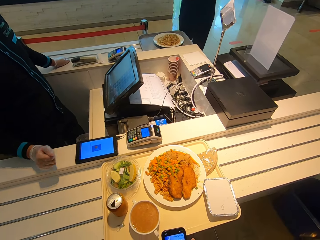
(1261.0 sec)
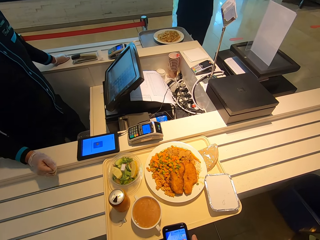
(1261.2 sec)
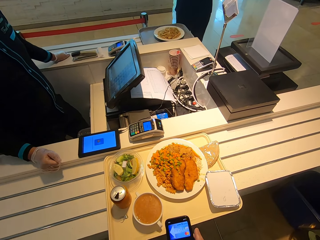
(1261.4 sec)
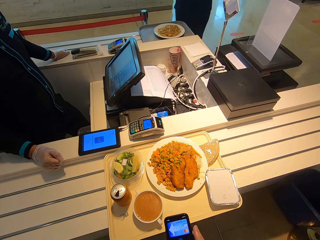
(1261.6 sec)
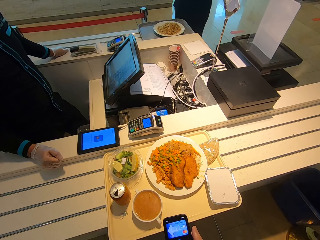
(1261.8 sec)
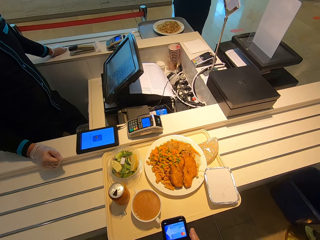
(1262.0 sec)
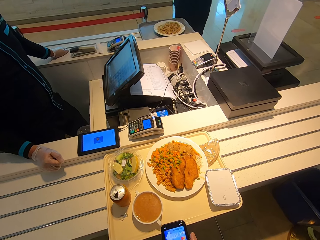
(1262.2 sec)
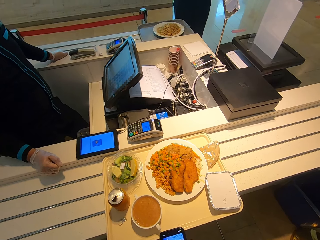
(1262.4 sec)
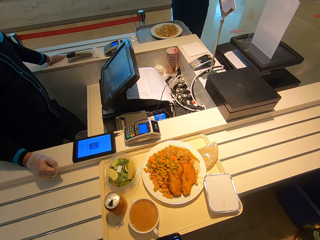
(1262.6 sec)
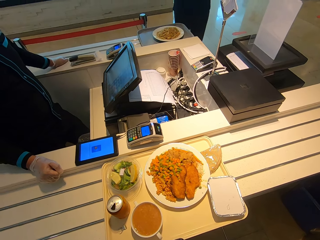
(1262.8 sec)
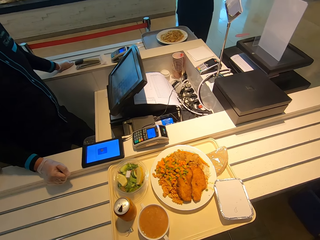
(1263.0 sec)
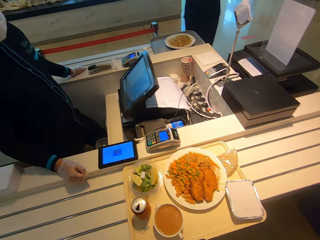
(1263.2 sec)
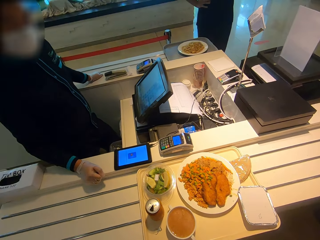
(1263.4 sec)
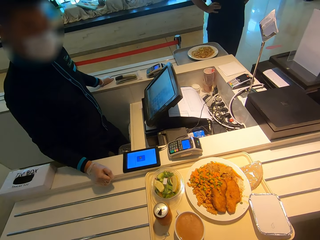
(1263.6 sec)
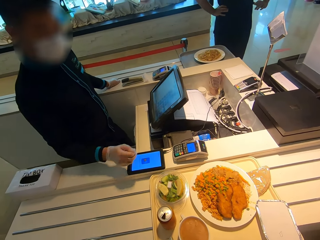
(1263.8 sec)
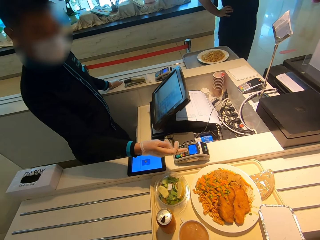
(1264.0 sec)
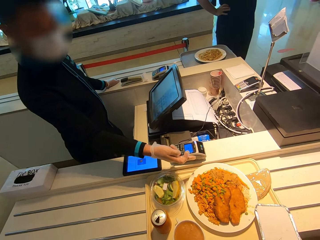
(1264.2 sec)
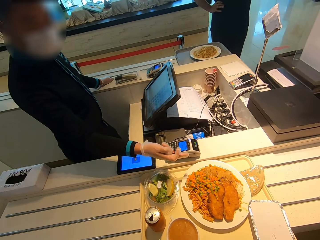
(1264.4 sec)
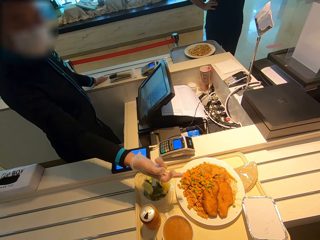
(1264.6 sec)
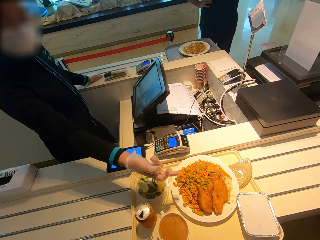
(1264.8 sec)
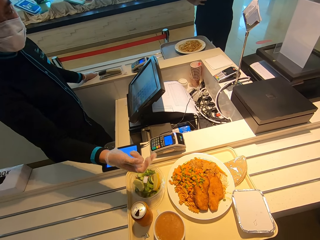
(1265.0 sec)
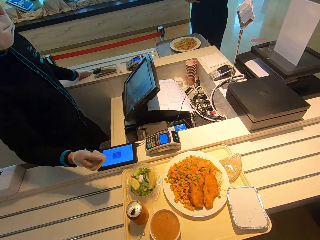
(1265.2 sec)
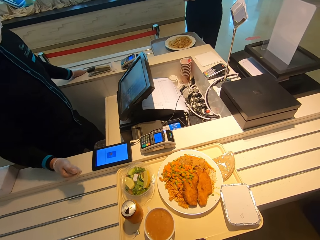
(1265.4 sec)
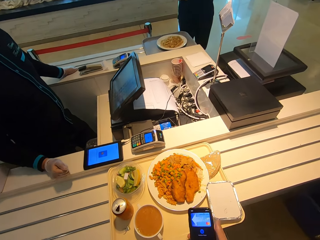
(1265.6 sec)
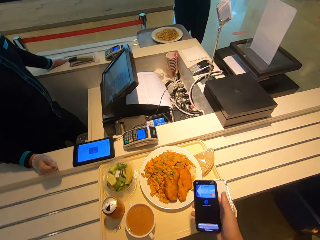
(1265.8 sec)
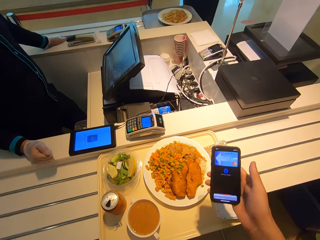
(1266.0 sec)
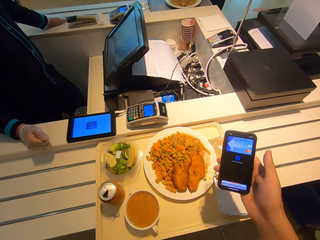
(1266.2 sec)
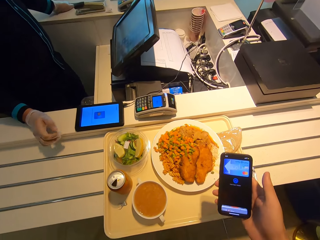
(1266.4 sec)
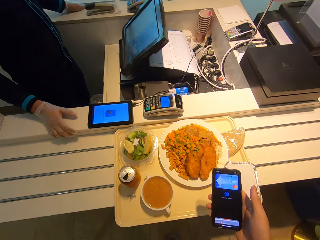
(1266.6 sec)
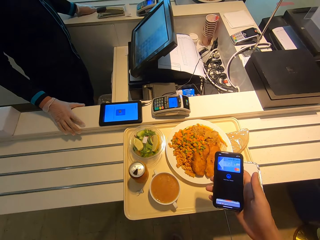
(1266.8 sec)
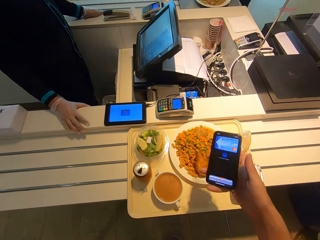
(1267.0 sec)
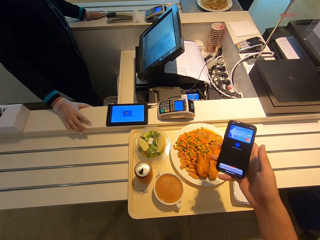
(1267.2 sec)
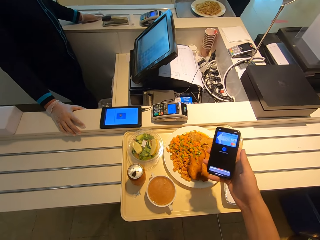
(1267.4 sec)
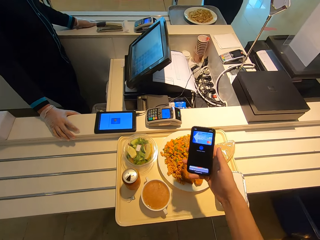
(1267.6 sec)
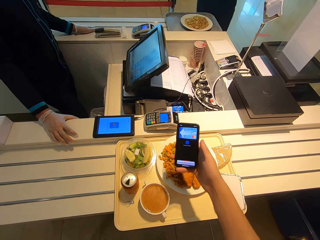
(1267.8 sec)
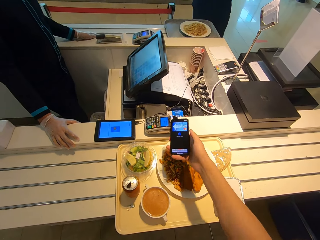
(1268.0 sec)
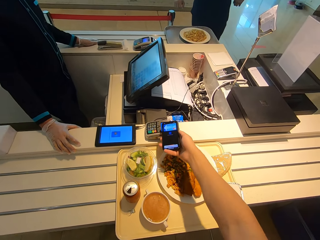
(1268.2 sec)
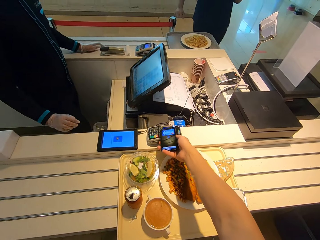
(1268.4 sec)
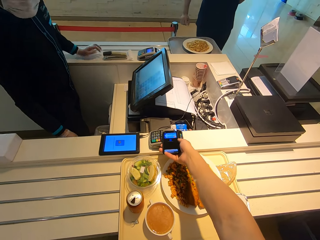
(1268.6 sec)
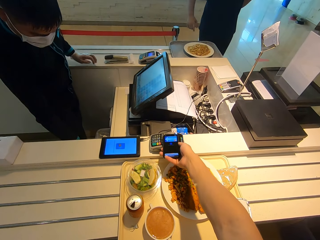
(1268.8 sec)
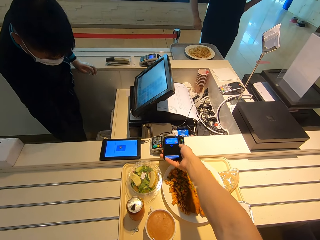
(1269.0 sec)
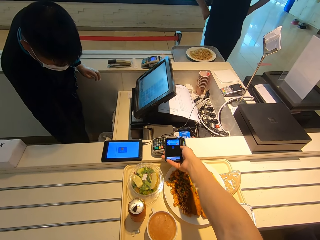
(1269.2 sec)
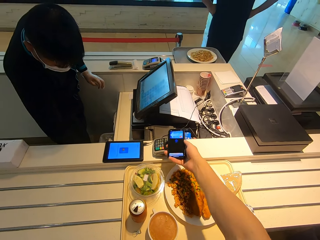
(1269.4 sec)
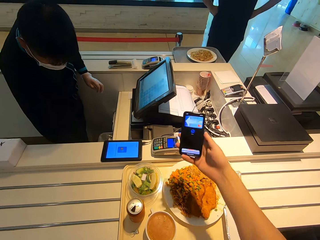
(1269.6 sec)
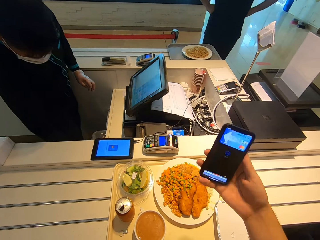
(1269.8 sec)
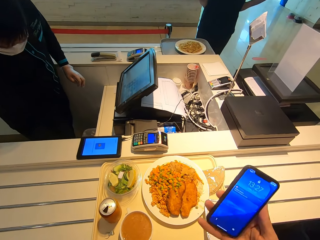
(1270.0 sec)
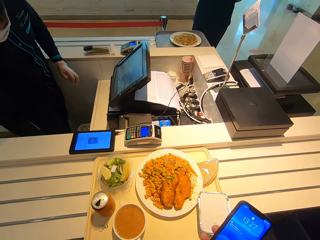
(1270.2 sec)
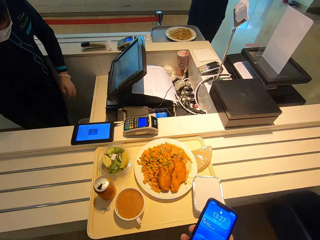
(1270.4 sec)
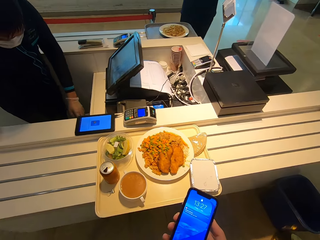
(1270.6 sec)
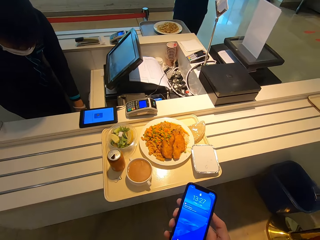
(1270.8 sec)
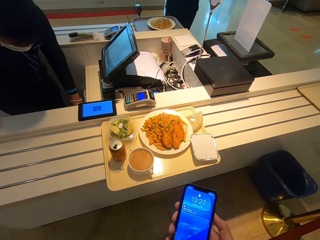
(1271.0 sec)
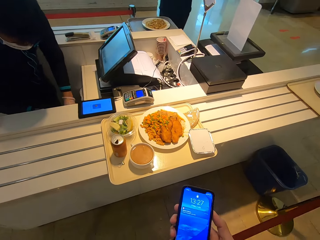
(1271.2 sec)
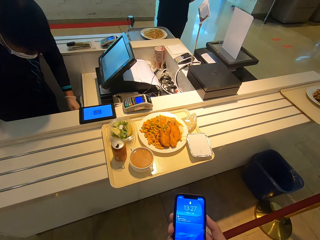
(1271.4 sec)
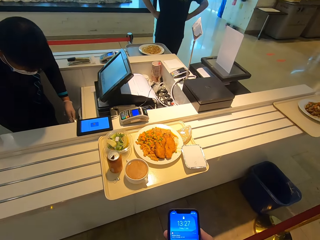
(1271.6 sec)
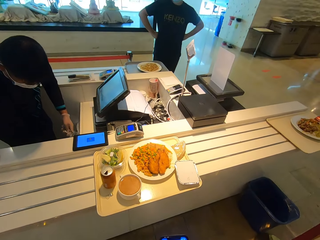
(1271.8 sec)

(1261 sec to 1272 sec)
A cashier speaks with gestures and points at food. The camera wearer speaks with gestures. They put the phone on the POS machine.

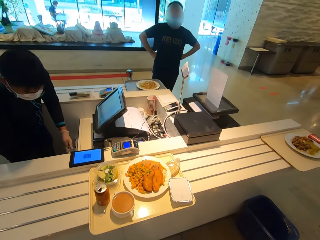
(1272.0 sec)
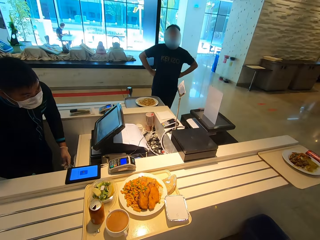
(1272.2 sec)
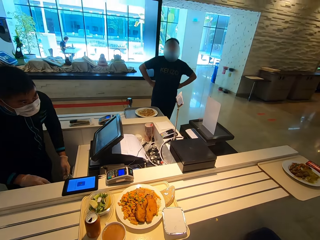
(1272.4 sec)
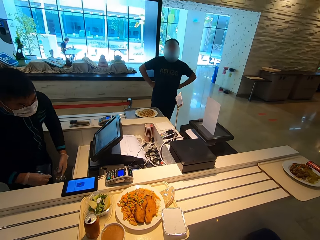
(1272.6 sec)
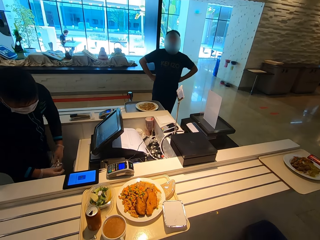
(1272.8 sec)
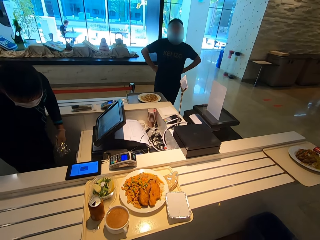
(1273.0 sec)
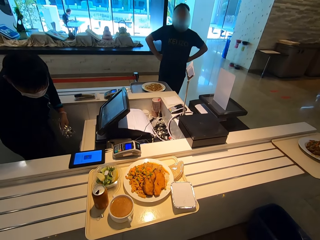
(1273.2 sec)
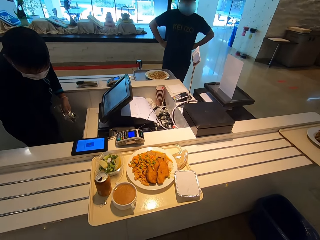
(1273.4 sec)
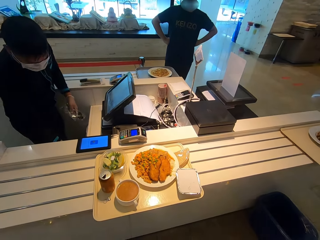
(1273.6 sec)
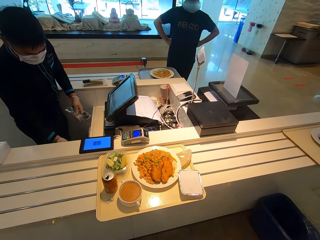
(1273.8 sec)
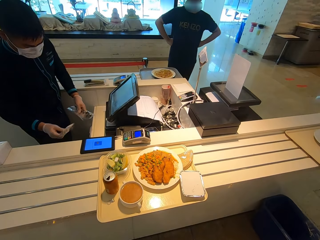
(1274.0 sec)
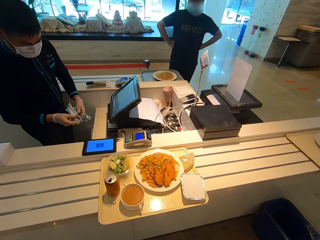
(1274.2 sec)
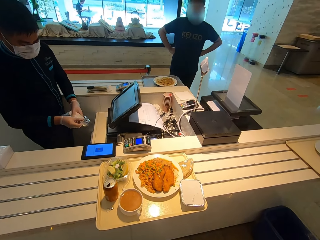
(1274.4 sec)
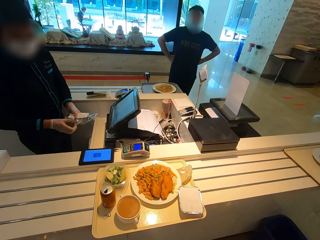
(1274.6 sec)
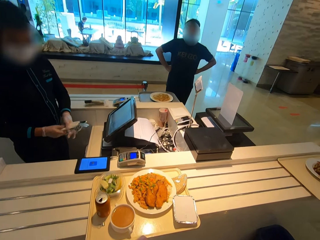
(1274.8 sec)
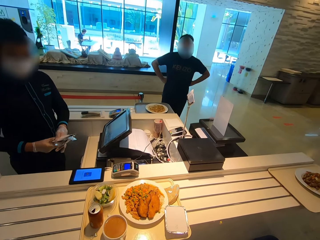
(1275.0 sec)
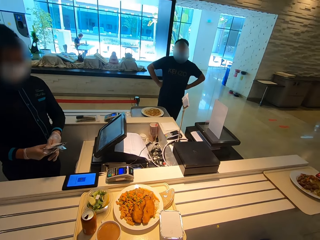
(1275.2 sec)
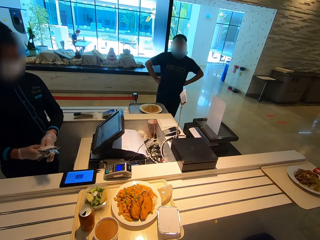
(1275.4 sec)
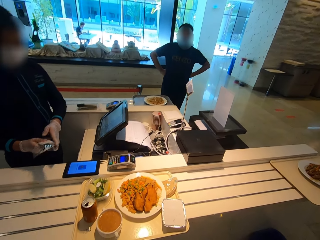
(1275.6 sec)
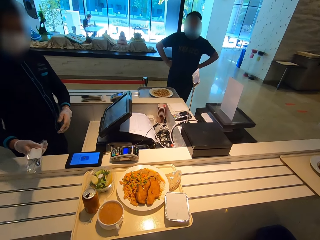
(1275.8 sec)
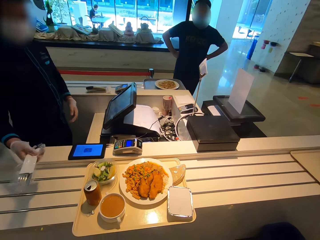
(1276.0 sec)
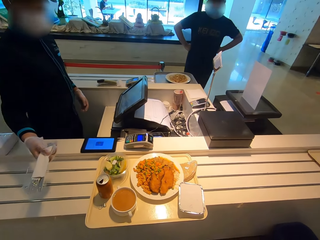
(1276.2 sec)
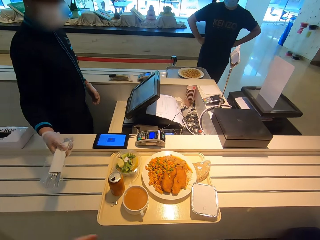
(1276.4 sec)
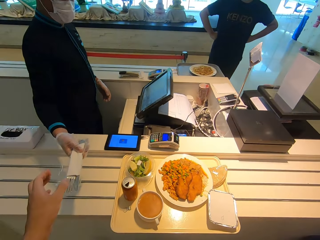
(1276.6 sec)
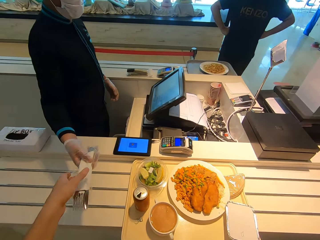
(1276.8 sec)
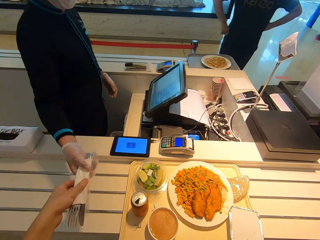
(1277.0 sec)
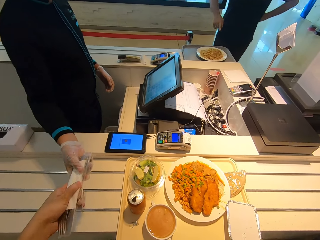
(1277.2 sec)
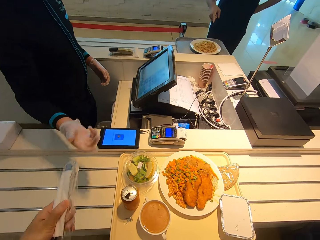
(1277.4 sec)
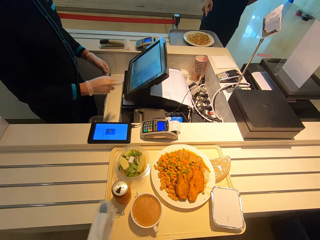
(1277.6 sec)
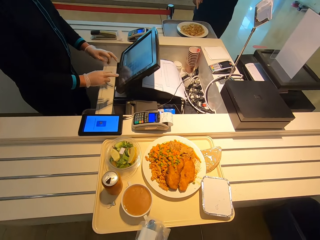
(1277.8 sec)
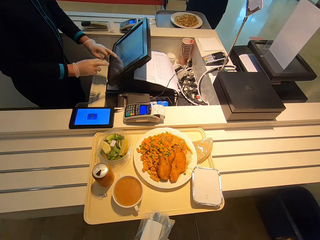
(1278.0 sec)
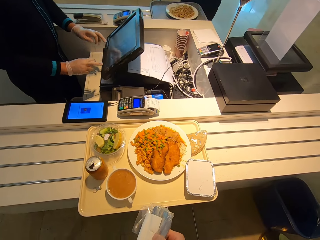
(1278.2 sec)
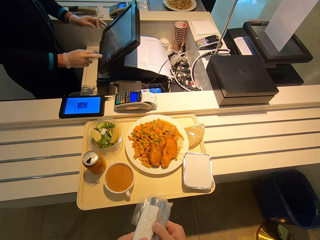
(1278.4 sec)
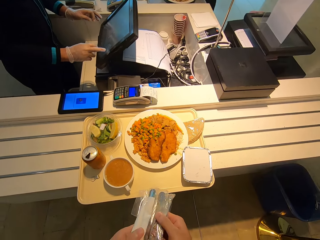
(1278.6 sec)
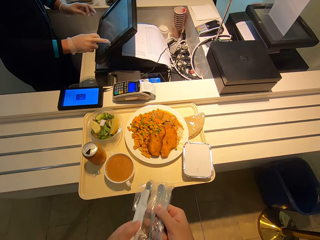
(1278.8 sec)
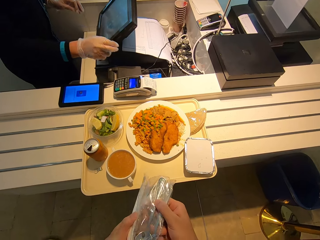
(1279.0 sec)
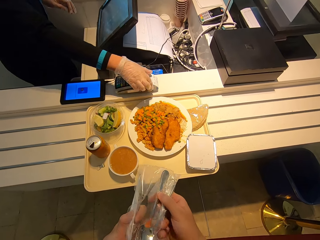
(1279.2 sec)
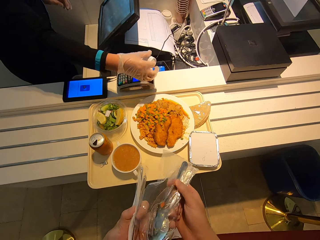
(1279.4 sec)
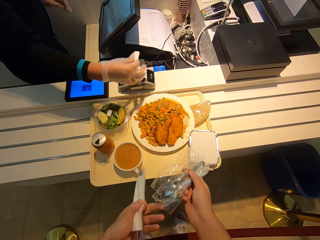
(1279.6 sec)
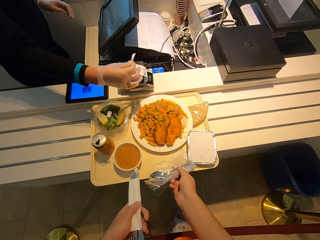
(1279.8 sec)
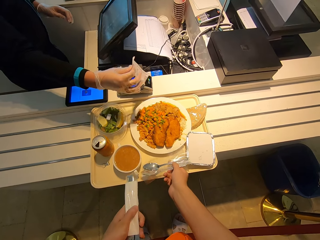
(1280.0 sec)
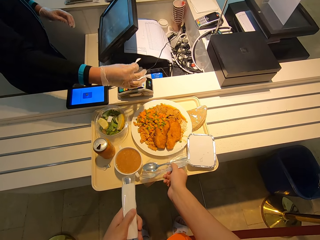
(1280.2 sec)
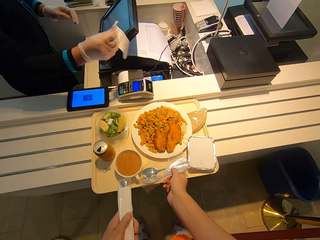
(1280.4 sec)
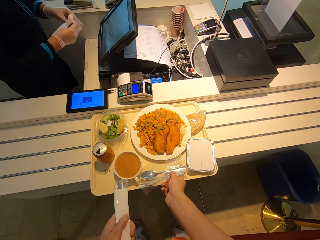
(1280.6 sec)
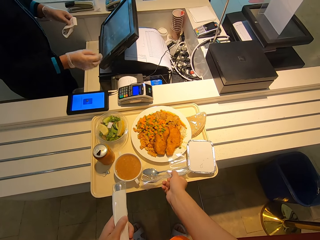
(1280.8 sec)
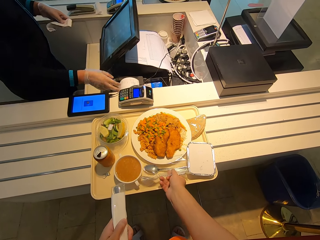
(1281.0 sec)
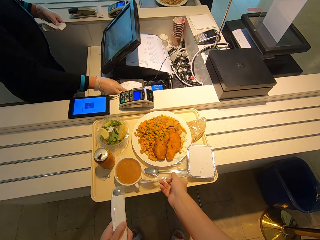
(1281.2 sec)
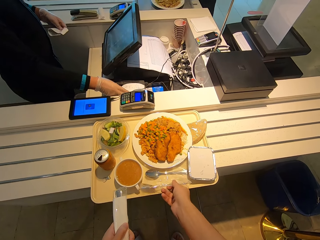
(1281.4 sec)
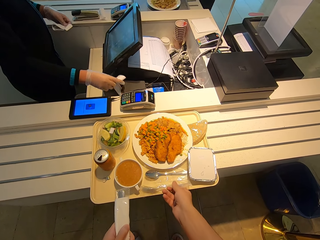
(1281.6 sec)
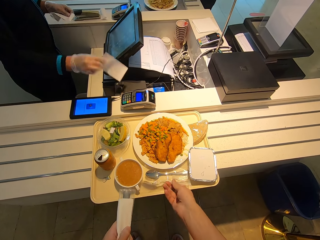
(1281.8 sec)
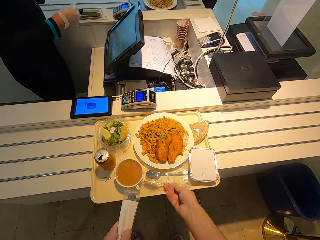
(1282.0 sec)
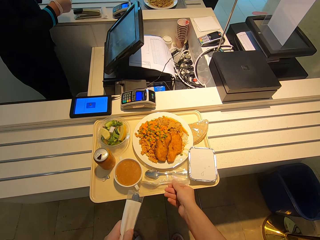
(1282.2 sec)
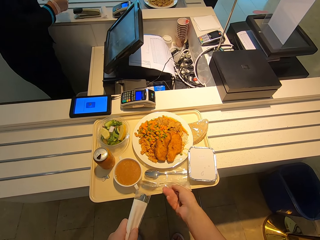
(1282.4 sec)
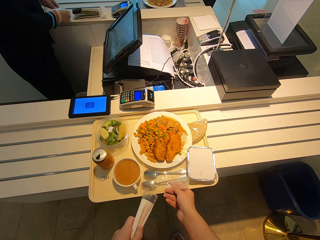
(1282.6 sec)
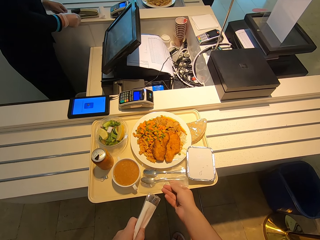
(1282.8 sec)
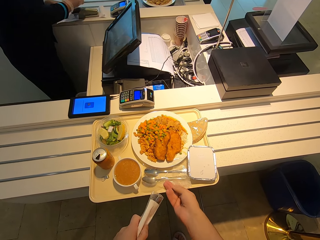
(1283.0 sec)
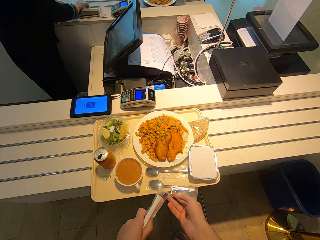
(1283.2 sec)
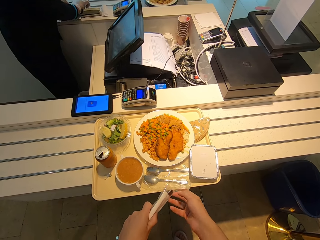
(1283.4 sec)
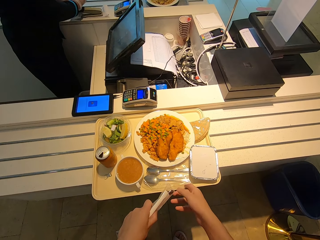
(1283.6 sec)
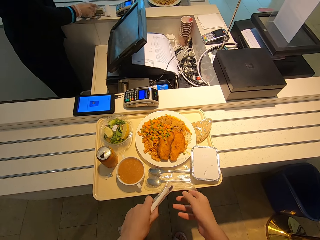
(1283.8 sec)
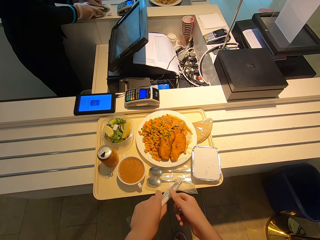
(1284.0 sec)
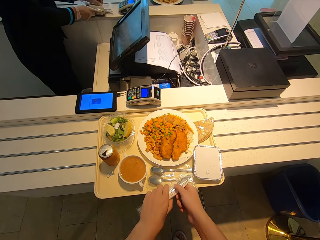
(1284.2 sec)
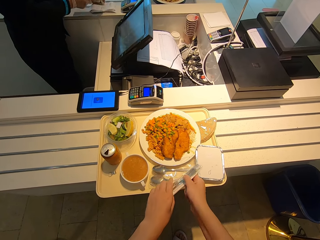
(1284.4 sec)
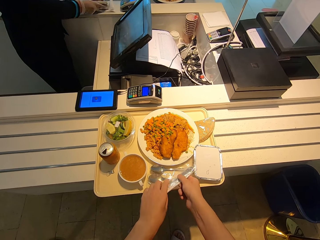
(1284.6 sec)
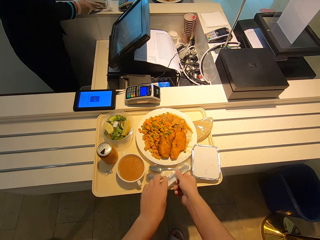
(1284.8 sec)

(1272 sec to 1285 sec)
A cashier picks up utensils and gives the camera wearer the utensils. The camera wearer takes the cutlery from the cashier. The cashier pulls a receipt. The camera wearer puts the utensils on the tray.
